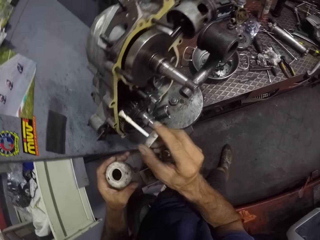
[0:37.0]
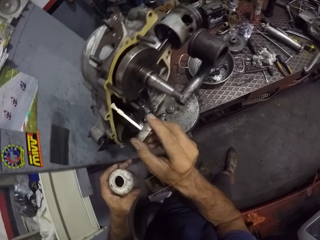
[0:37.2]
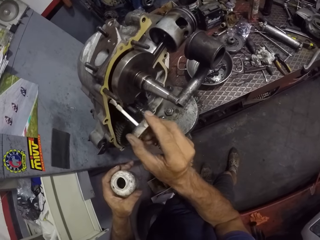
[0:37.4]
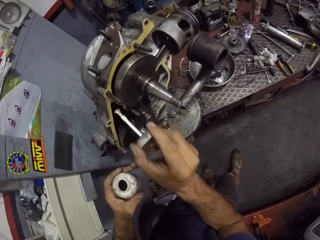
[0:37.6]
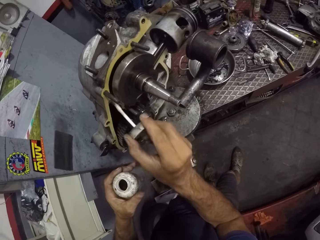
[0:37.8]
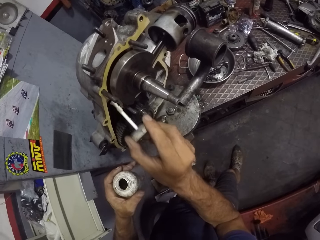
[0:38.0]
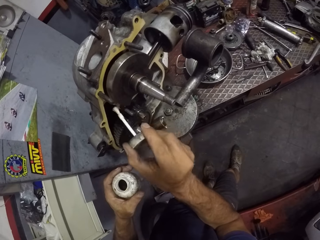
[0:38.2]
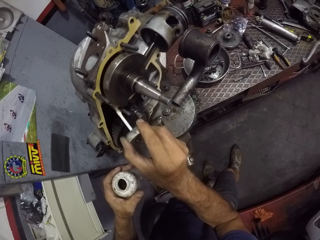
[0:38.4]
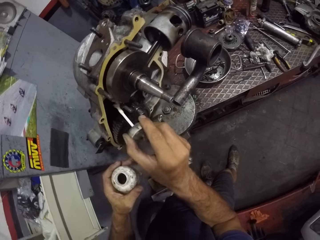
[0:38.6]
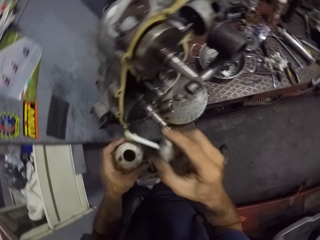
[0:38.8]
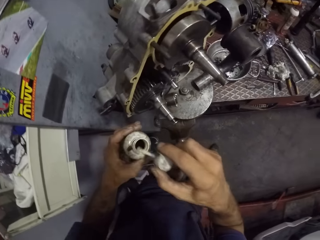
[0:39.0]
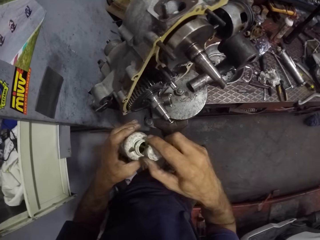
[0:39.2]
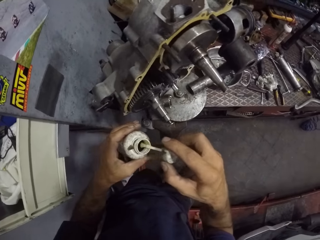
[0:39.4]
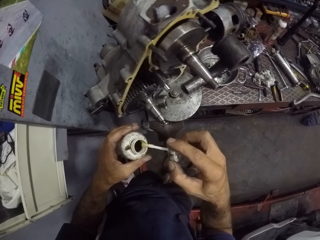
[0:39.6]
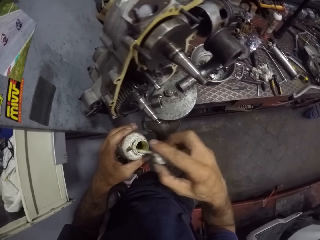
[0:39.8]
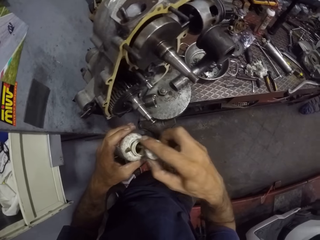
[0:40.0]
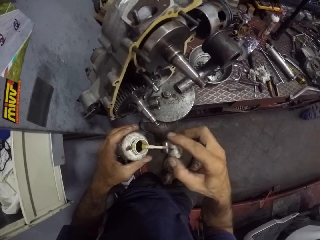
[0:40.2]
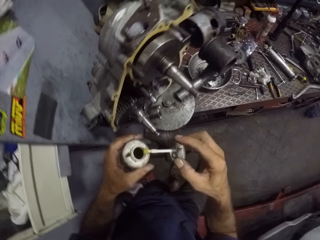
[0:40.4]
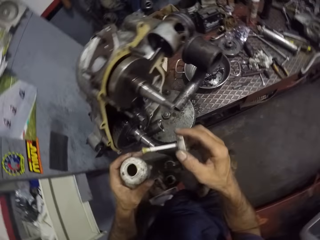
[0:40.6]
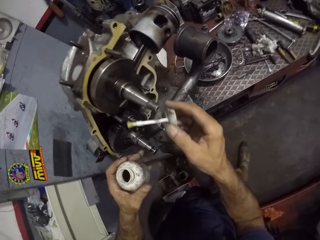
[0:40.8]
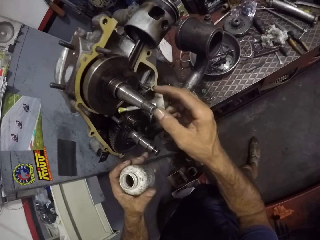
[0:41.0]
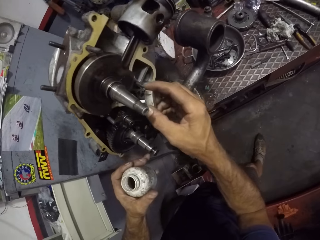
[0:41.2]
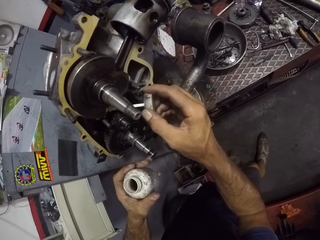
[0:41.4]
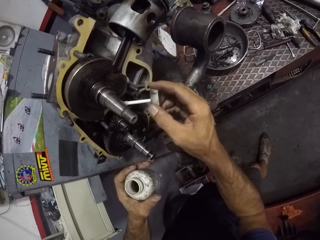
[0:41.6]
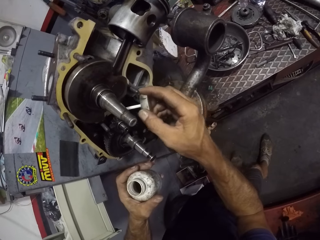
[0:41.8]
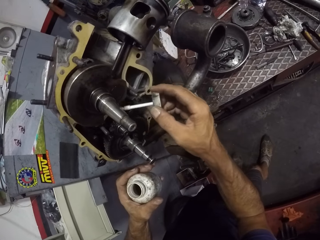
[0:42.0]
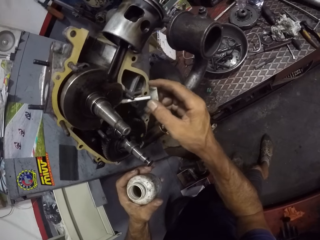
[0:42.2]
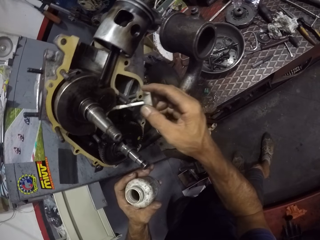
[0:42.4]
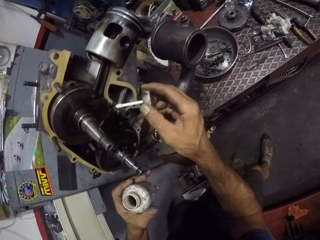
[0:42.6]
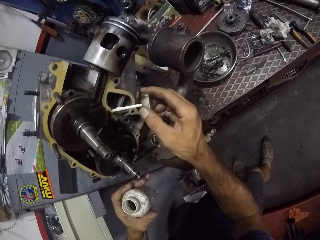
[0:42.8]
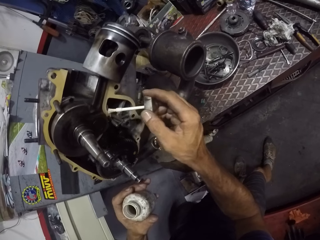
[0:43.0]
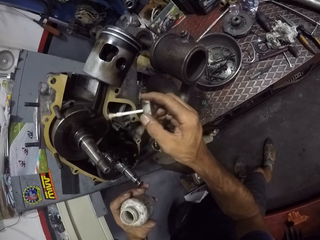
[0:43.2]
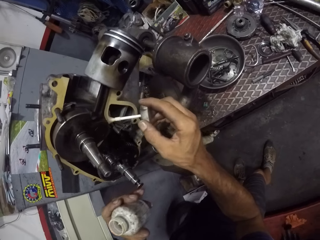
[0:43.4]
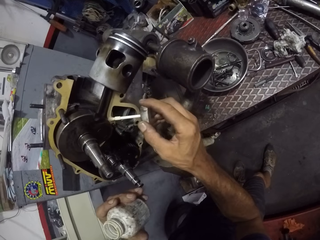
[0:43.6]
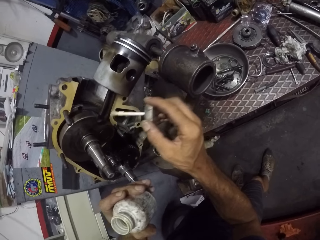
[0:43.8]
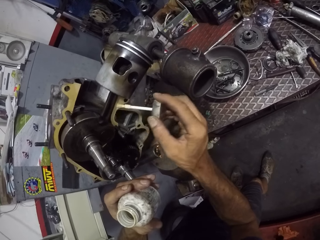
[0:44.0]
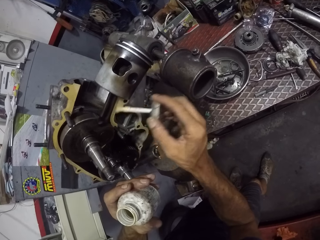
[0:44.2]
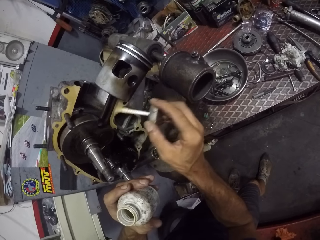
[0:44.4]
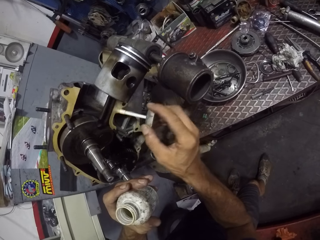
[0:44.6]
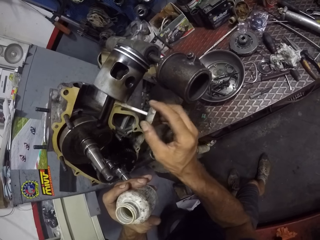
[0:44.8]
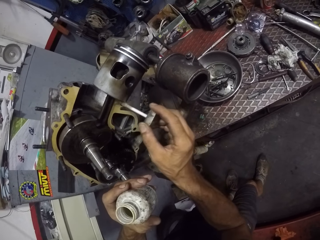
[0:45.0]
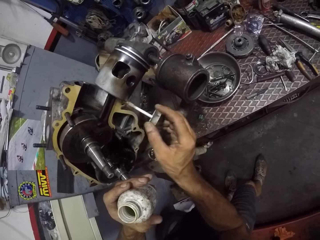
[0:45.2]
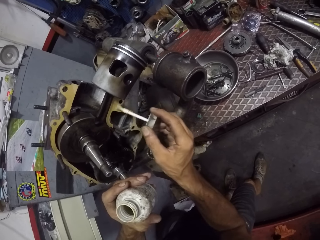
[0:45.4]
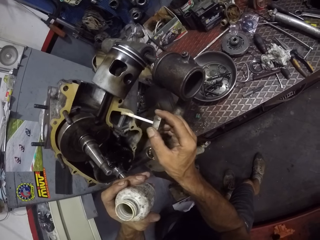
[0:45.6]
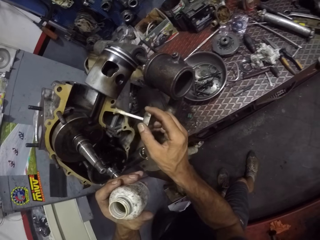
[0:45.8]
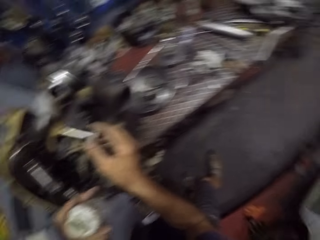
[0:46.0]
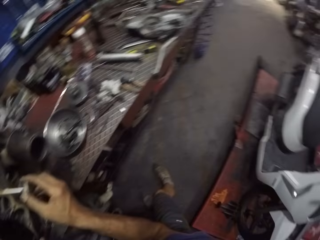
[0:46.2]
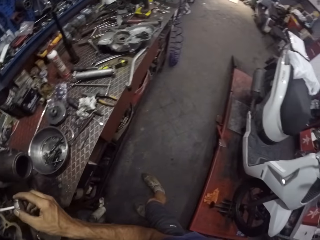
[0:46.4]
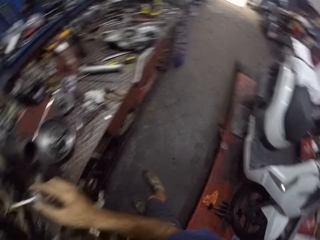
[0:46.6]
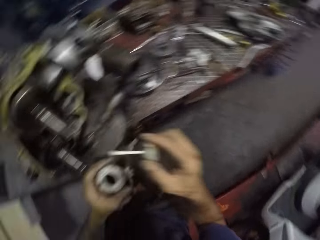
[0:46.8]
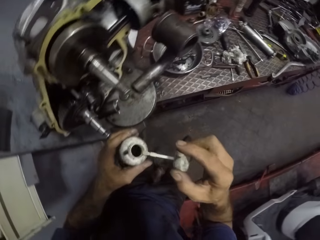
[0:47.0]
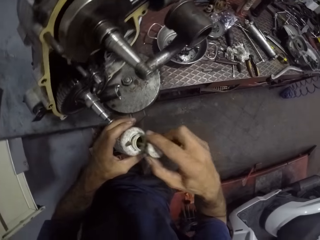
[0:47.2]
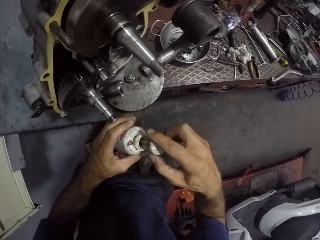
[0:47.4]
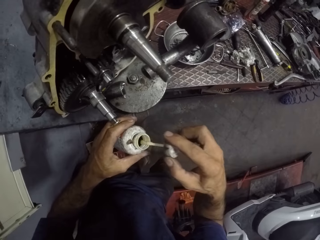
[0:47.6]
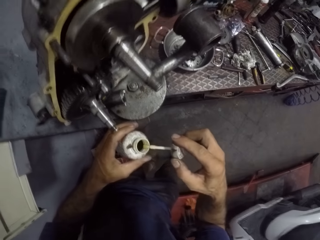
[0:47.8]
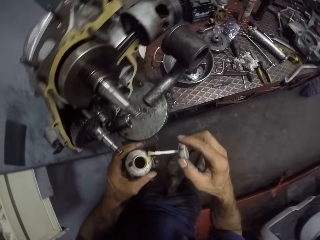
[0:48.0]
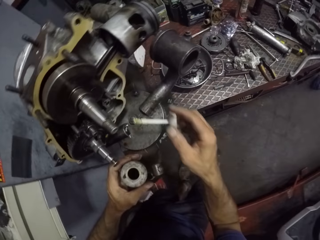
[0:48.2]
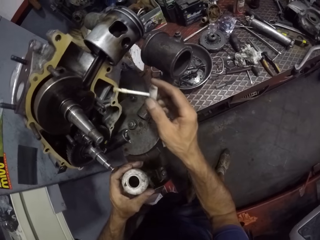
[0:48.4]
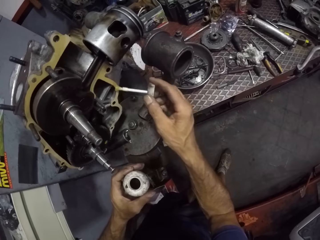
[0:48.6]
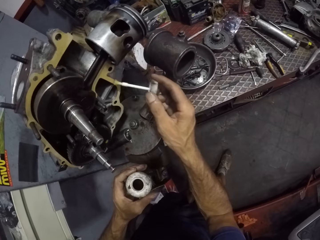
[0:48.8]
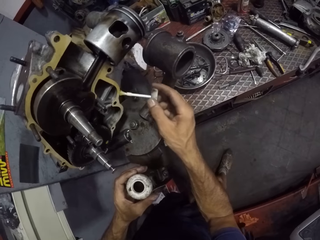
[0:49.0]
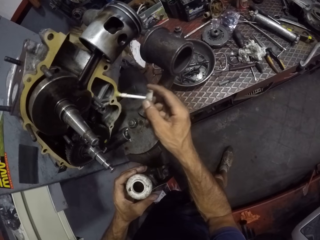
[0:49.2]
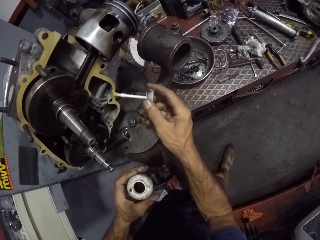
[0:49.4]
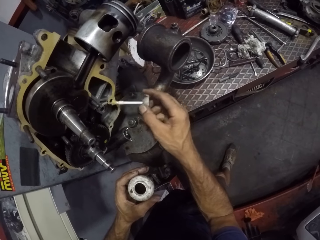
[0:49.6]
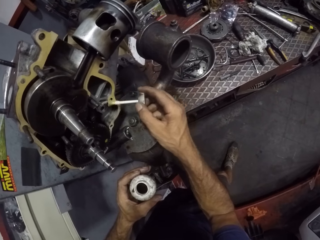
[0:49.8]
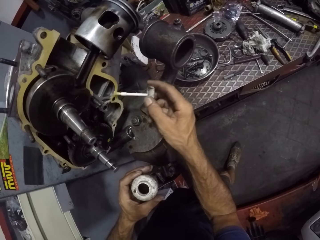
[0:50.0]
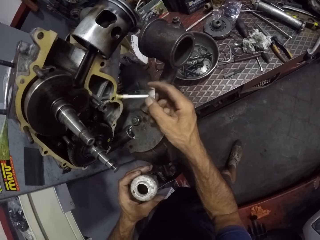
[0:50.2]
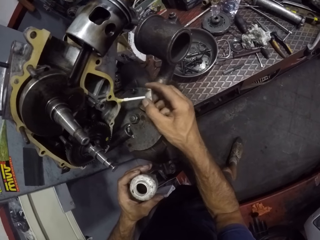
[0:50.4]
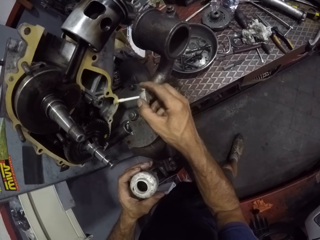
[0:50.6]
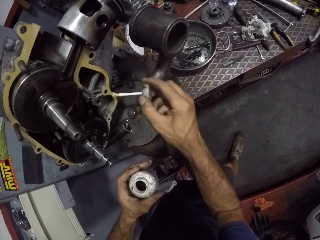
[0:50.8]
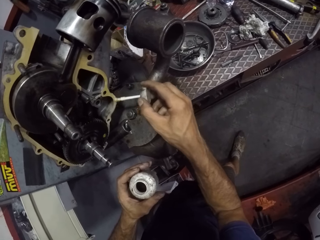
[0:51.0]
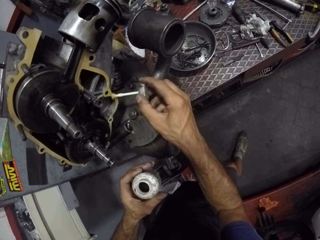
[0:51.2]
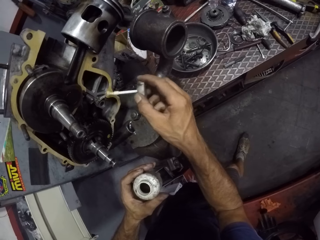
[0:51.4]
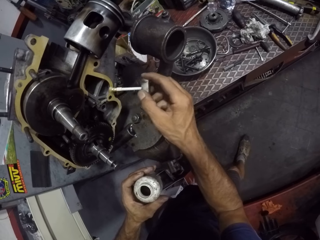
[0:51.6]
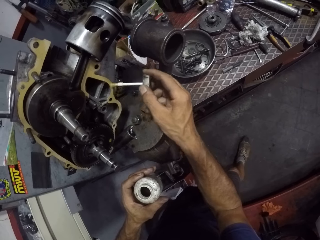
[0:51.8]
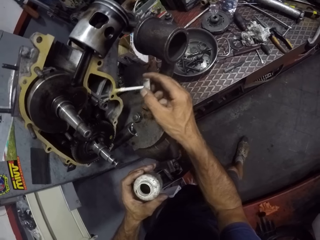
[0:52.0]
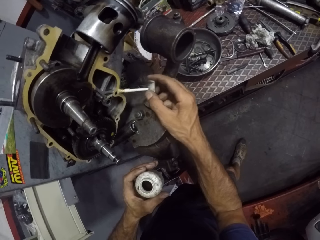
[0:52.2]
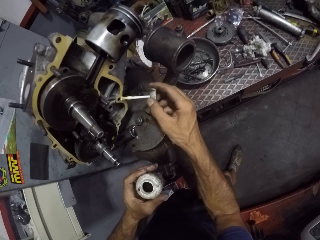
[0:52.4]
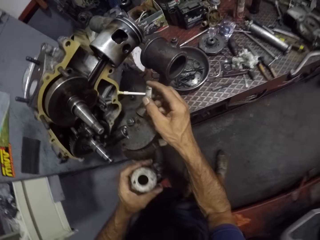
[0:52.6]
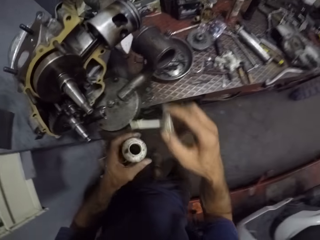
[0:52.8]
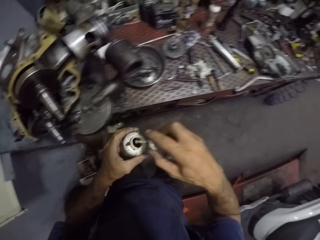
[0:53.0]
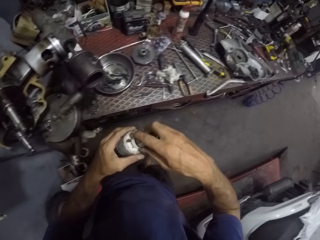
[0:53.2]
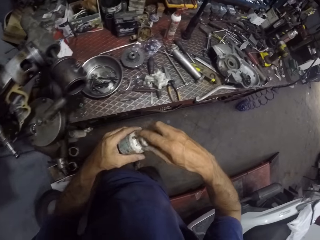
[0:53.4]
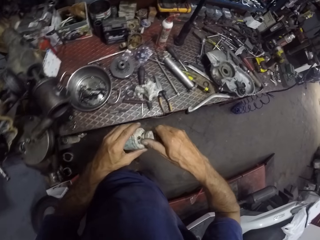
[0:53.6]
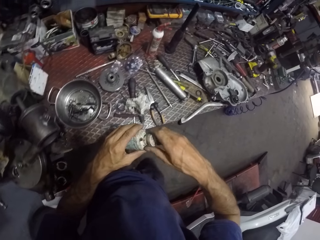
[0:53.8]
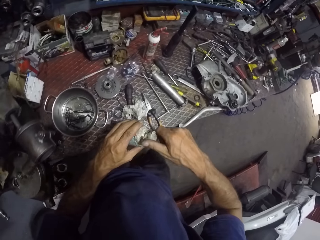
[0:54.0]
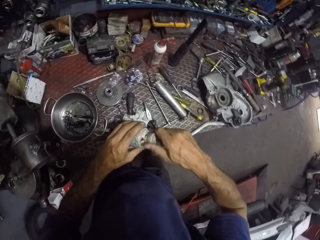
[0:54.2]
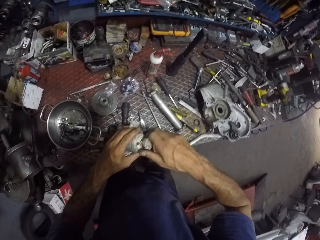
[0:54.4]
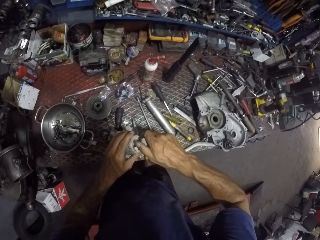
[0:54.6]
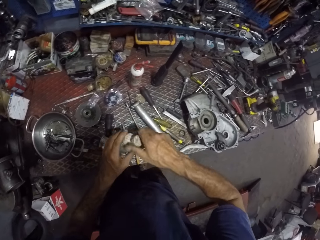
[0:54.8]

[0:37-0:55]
The camera wearer dips the brush into the oil container with his right hand. He applies oil to the gasket with the brush attached to the lid of the oil container with his right hand. He dips the brush into the oil container with his right hand. He applies oil to the gasket with the brush attached to the lid of the oil container with his right hand. He closes the lid of the oil container with his right hand.

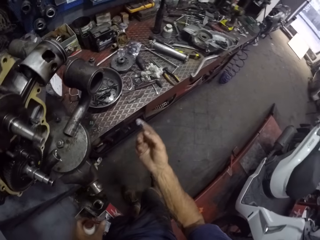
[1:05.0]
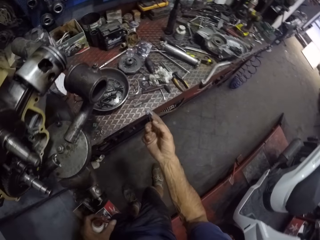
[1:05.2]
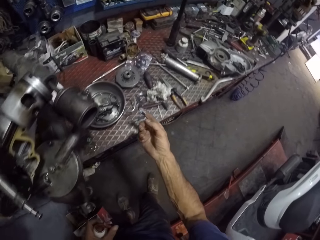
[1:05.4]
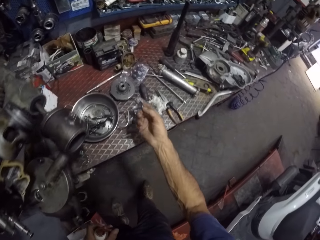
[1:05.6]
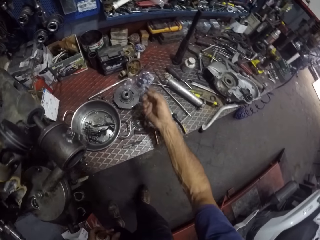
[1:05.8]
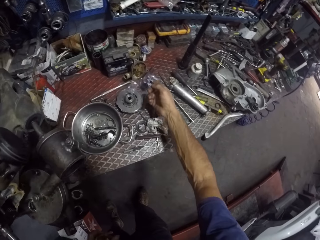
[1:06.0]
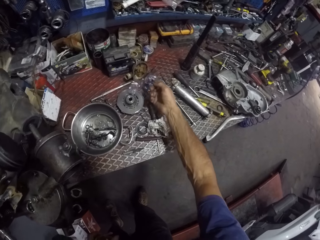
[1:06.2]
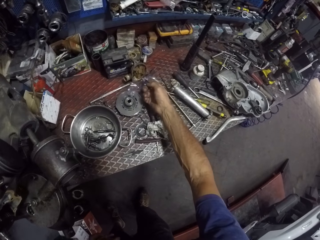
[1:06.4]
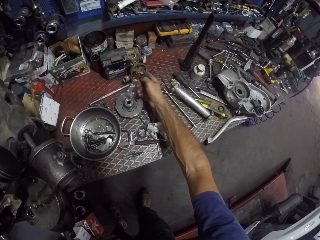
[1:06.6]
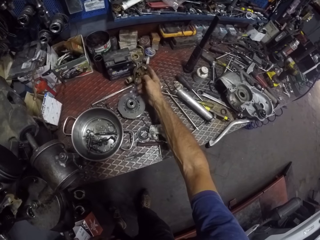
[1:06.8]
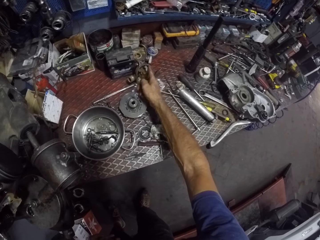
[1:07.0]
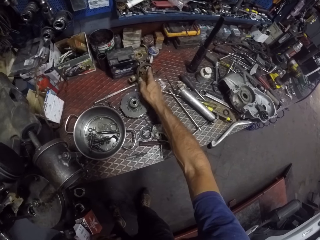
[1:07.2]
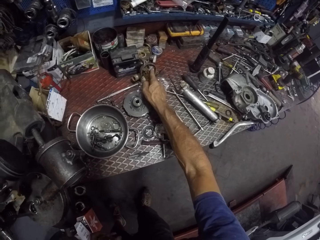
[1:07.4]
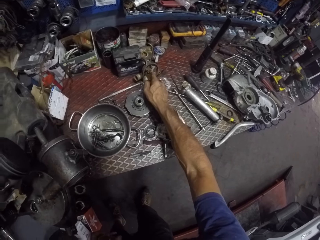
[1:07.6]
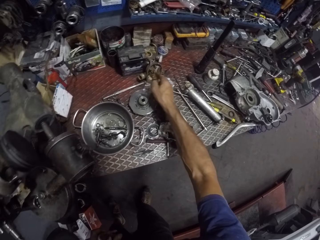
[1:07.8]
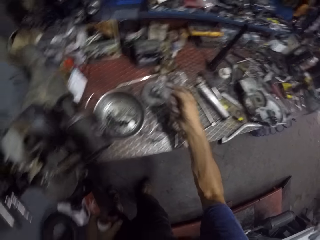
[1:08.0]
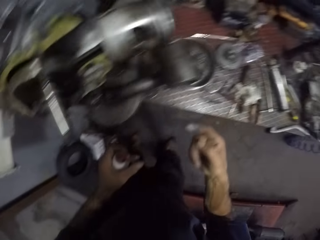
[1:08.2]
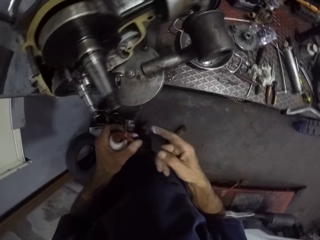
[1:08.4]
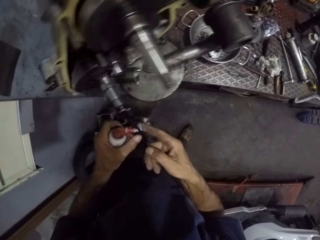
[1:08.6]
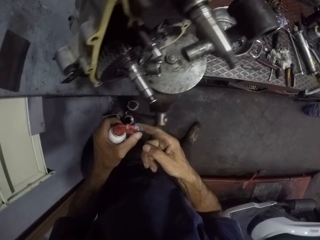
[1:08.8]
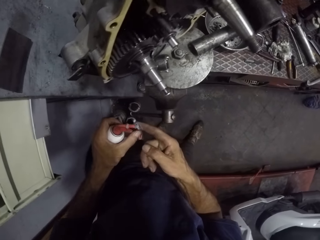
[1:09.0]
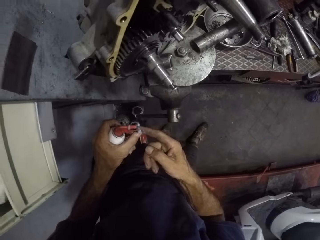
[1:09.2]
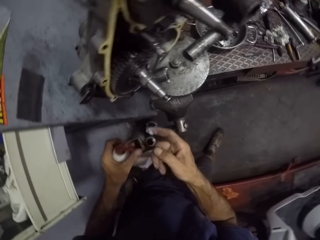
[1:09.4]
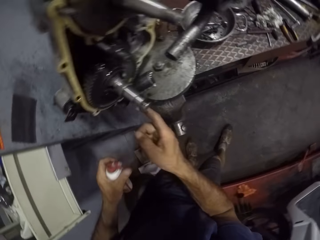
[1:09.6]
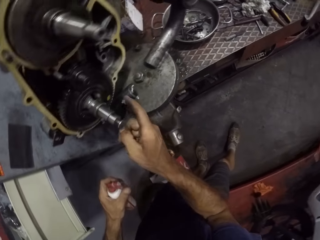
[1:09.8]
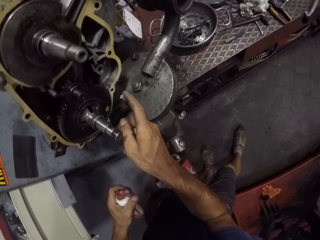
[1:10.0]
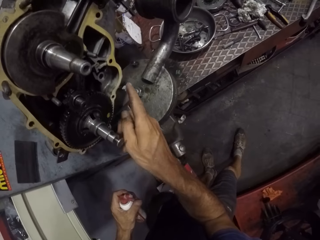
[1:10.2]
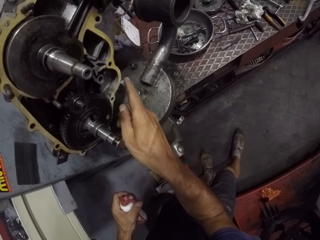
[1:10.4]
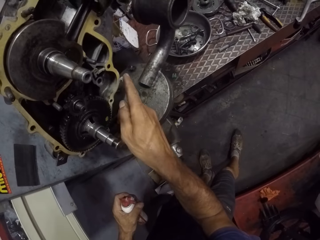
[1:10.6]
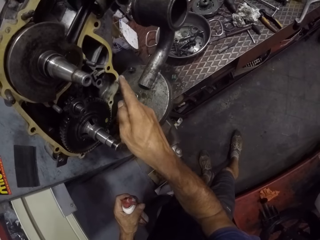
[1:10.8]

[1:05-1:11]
The camera wearer applies glue to a gear with his right hand. He presses the glue into his right hand with his left hand. He scoops something.
